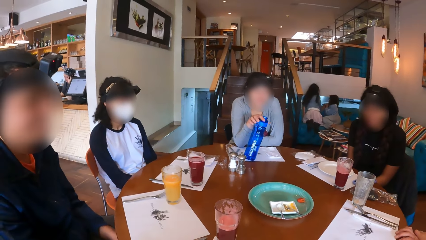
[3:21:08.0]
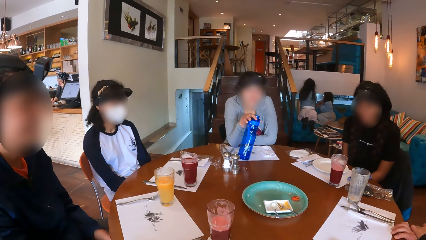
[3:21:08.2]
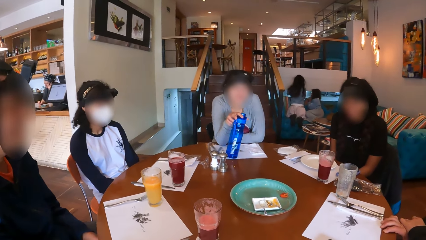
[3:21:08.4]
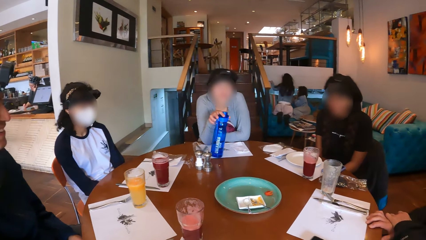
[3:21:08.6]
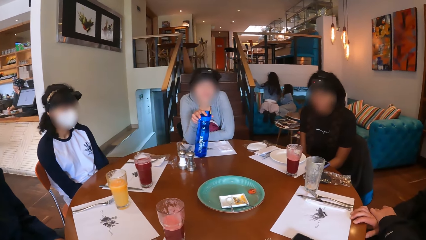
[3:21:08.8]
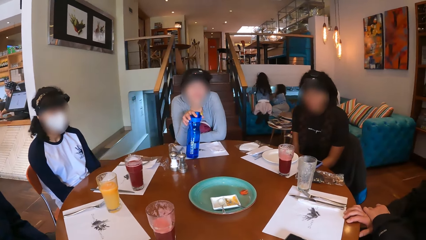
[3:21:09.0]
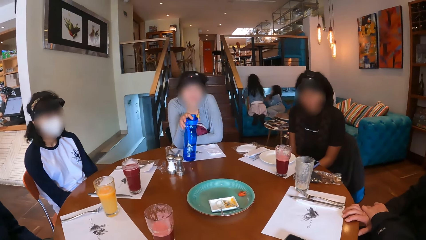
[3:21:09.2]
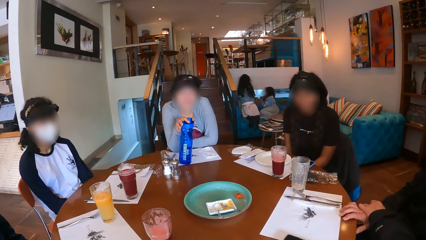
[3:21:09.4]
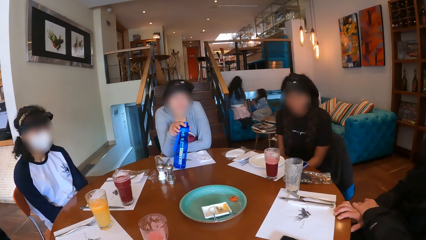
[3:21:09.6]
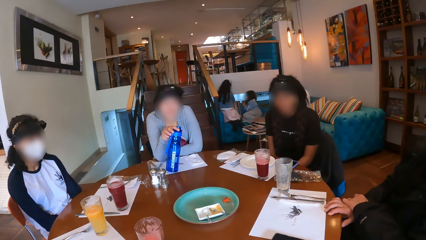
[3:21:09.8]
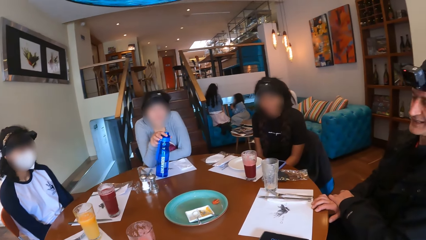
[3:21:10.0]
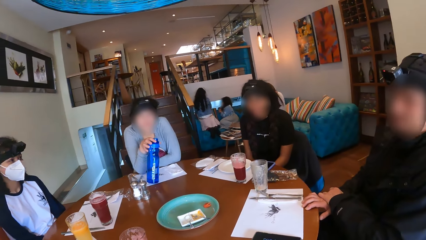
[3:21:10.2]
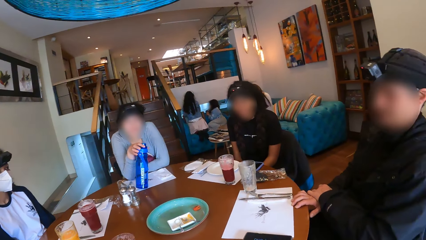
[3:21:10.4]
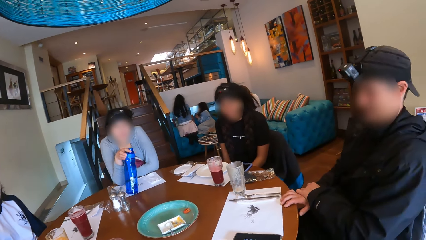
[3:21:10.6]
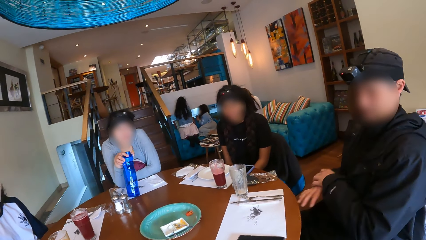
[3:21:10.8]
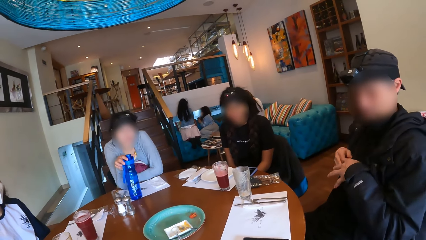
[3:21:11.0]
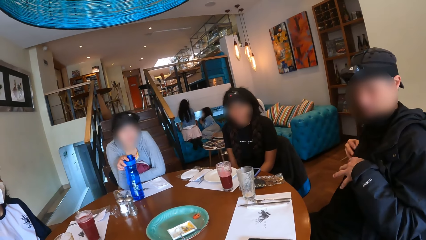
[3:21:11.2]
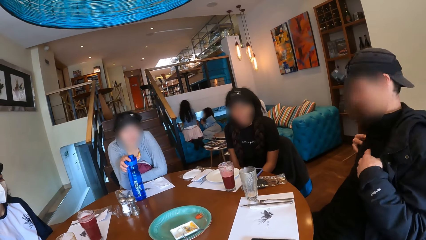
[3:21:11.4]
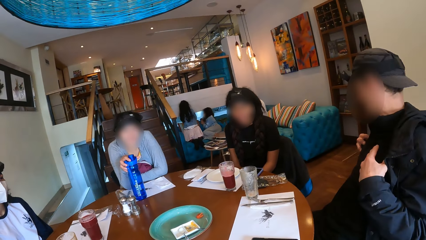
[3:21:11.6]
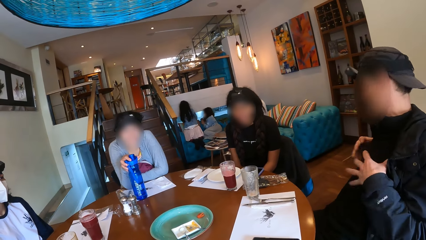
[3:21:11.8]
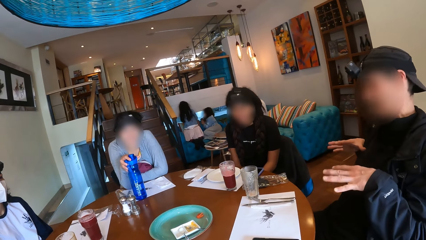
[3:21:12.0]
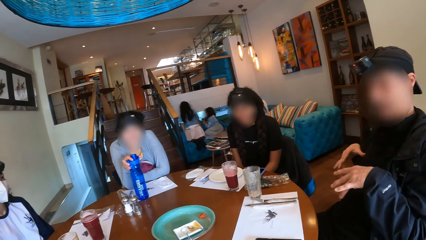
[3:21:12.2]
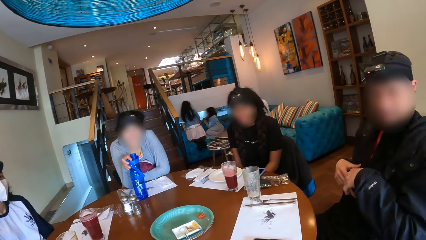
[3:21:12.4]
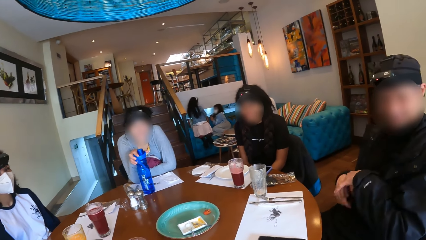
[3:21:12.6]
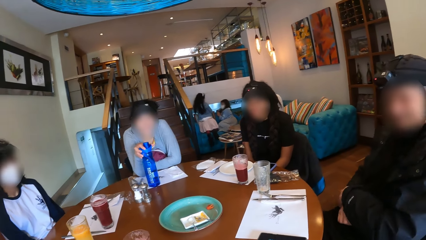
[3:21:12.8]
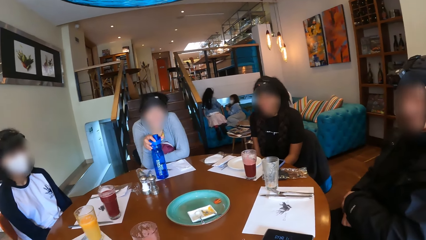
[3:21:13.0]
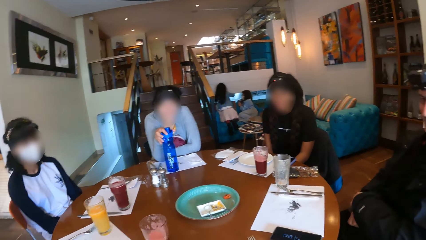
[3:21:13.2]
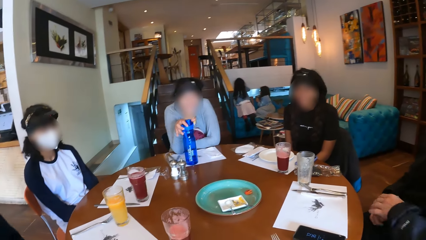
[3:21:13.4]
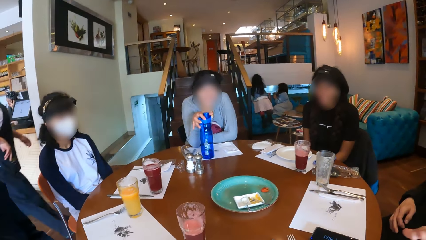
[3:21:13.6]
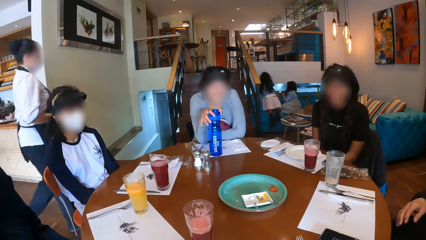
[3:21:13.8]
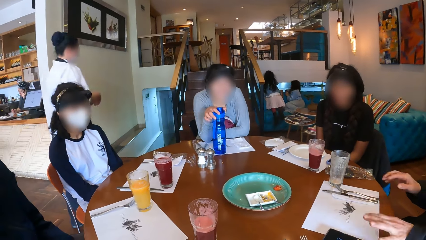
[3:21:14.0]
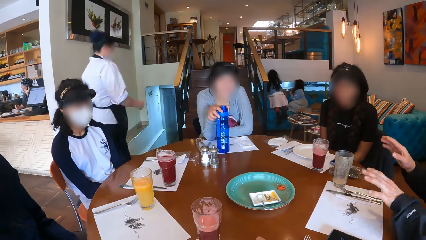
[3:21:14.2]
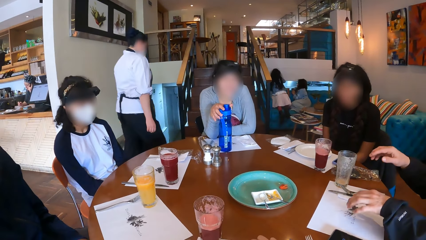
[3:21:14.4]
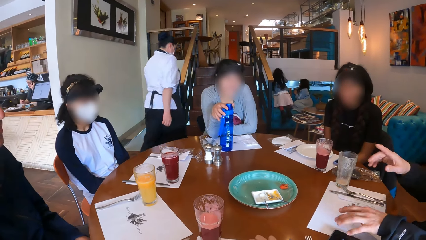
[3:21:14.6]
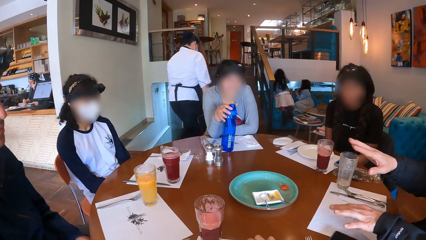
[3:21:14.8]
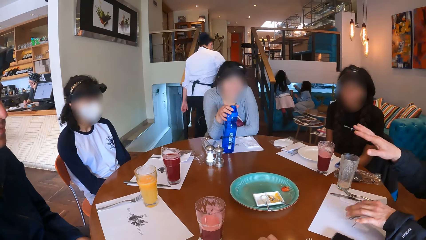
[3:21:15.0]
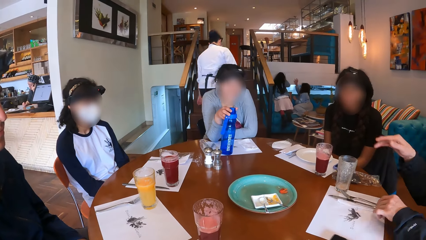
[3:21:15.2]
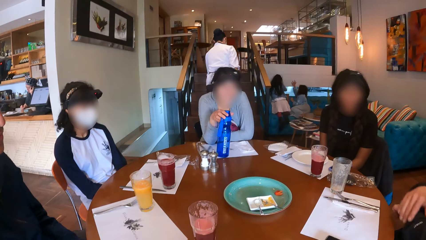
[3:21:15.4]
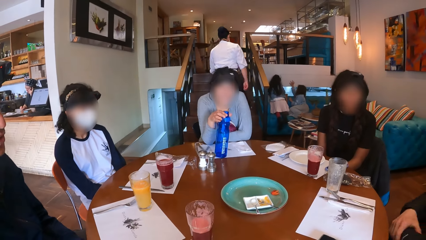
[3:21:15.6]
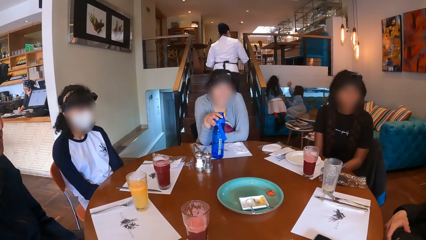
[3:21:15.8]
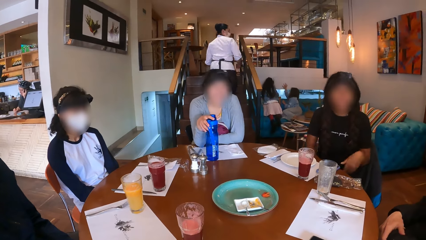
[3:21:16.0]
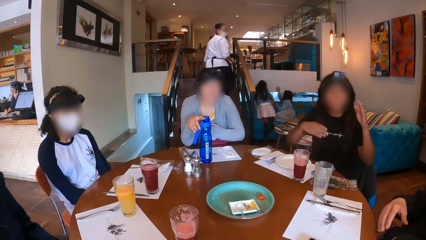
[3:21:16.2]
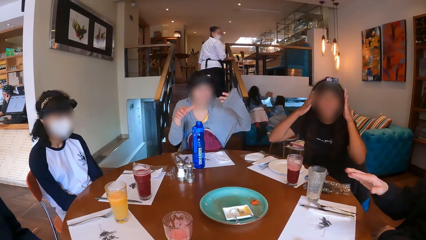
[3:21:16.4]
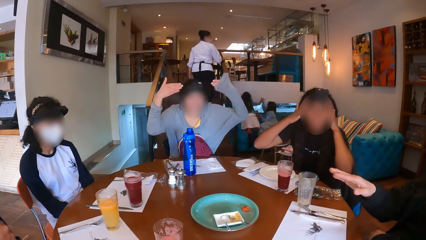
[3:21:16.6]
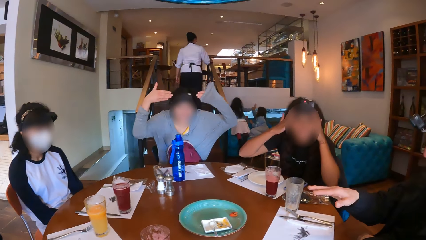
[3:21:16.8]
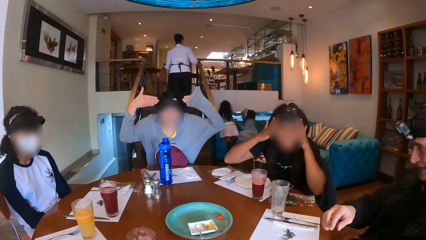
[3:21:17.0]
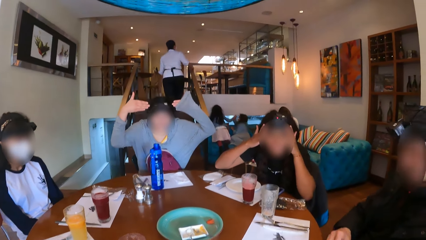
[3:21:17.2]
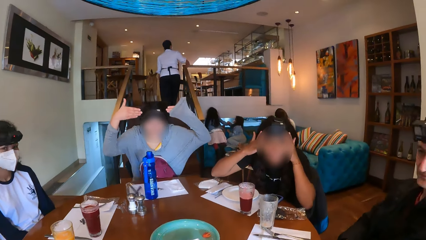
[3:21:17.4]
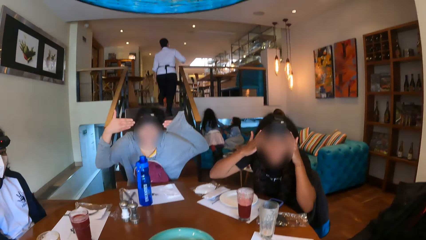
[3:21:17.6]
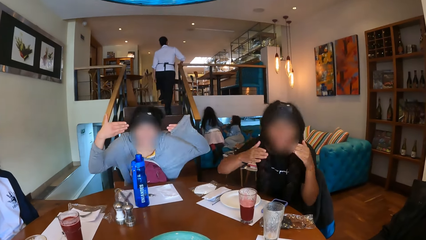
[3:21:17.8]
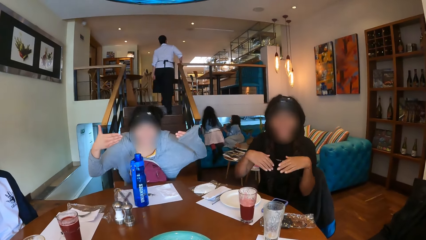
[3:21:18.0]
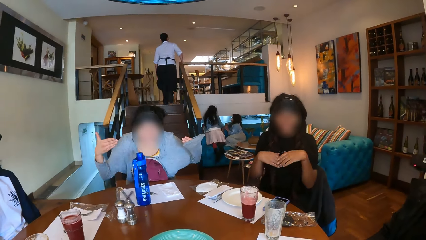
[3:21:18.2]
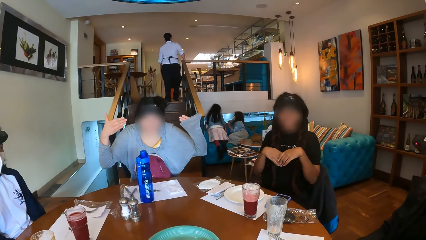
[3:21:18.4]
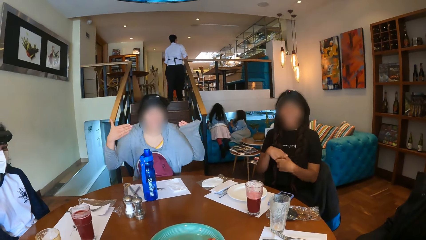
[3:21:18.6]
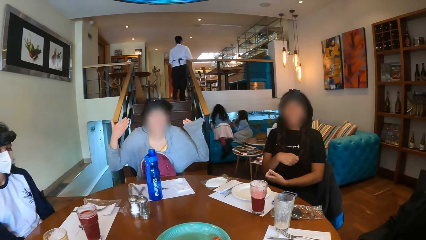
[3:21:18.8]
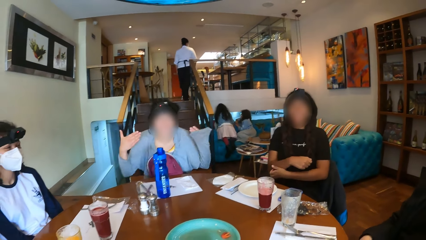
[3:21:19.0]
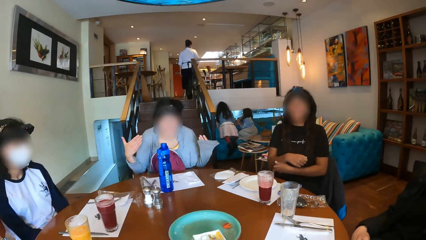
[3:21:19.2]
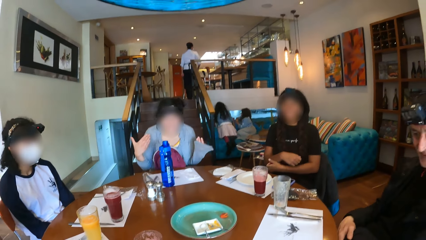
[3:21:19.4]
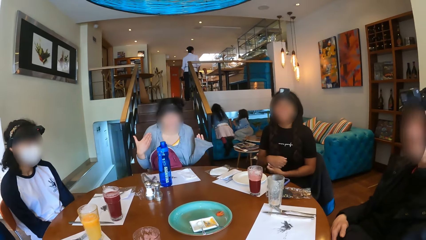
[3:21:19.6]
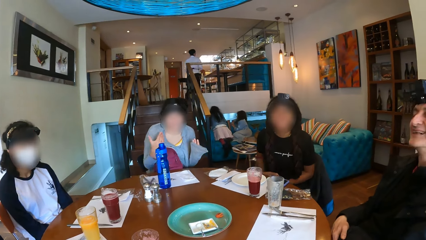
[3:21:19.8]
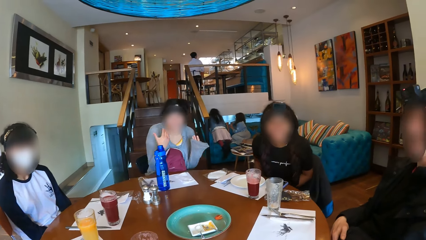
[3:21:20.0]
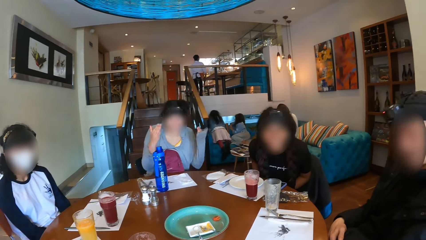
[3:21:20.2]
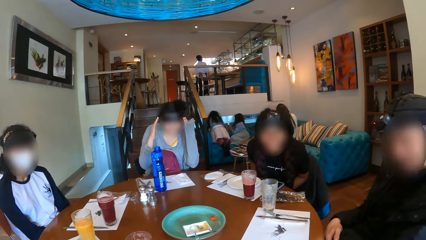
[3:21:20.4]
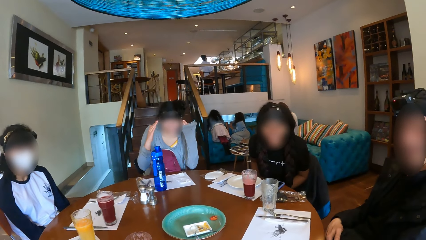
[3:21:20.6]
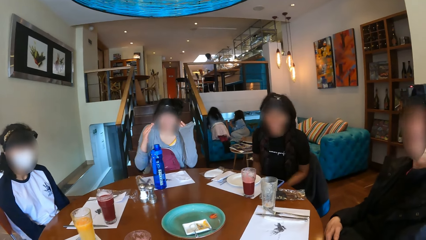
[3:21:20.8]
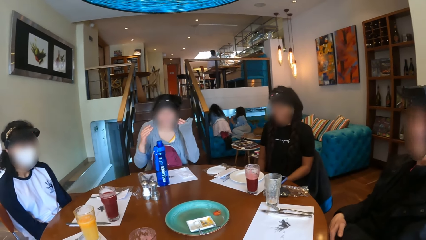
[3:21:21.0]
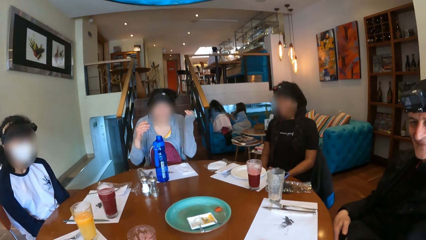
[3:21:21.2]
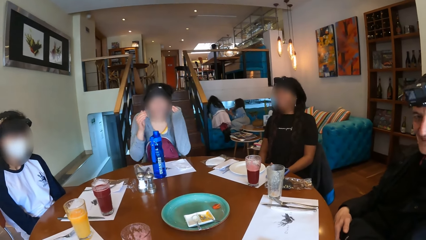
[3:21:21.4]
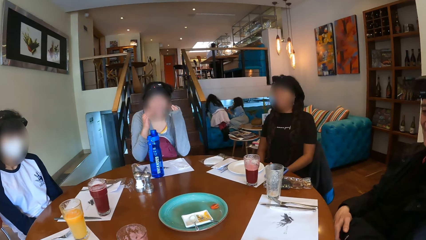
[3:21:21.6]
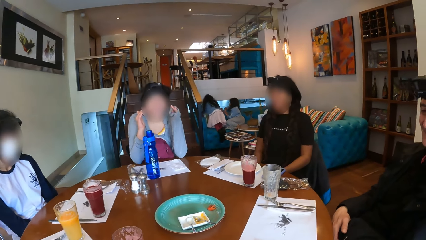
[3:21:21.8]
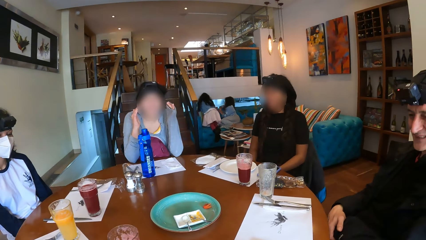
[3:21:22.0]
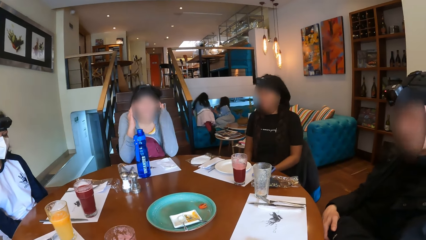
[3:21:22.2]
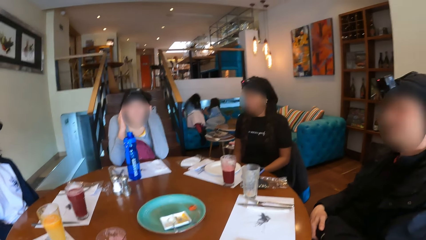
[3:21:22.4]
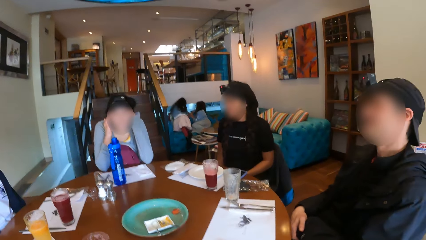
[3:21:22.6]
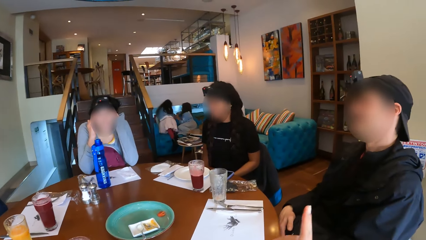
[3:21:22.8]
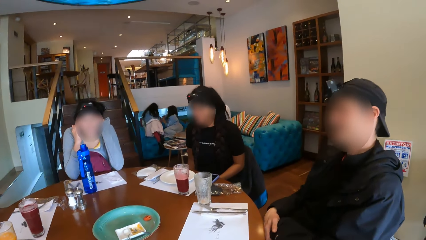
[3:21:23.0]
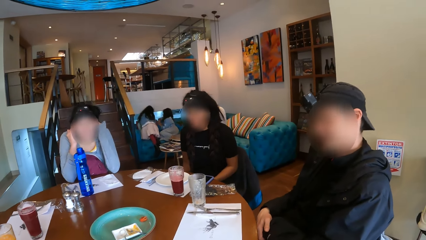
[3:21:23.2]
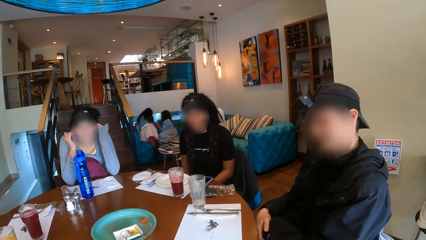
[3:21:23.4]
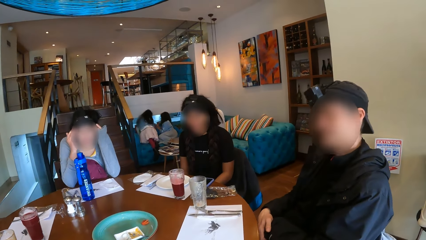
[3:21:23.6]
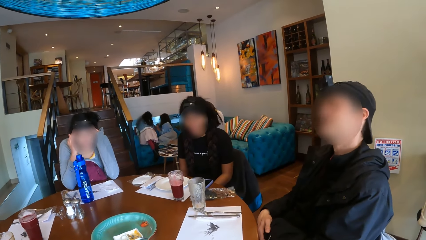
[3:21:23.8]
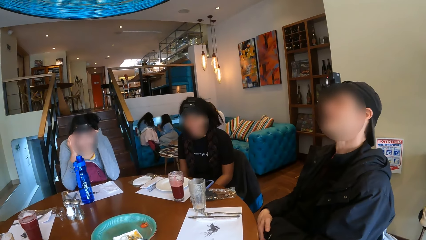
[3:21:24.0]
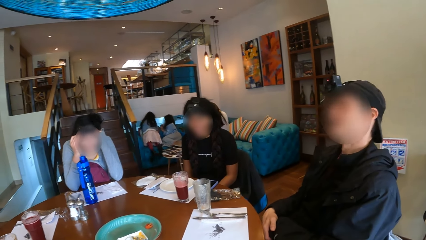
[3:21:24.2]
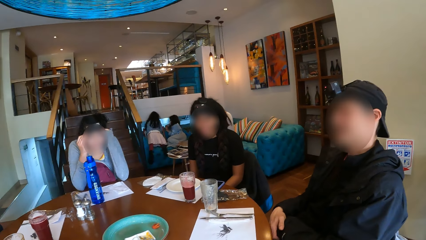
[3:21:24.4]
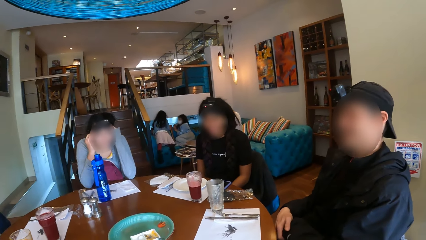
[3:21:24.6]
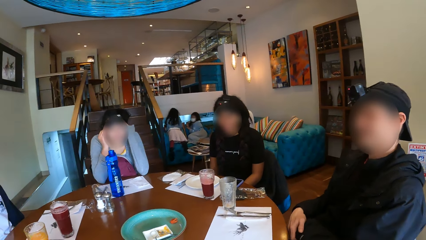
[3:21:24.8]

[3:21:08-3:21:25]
A man removes his right hand from the table. The man gestures to the camera wearer and the friends. A woman removes her right hand from the water bottle on the table. She removes her left hand from the table. A lady and another lady gesture to the camera wearer and the friends. Another woman scratches her right hand with her left hand. She drops her hands on her lap. The first woman places her hands on the table. The camera wearer gestures with his right hand.
